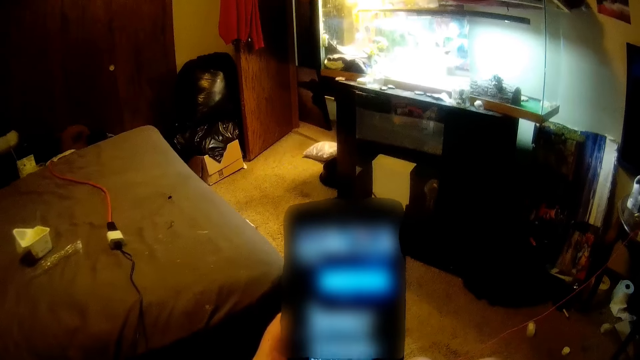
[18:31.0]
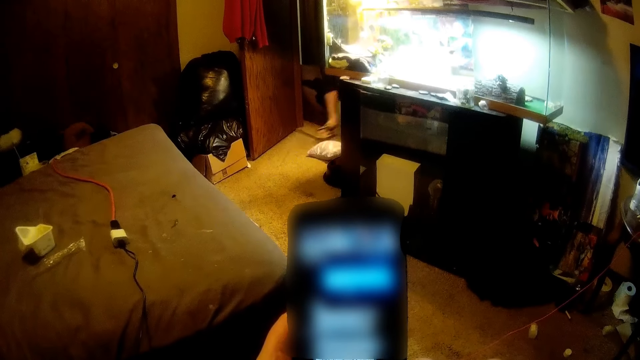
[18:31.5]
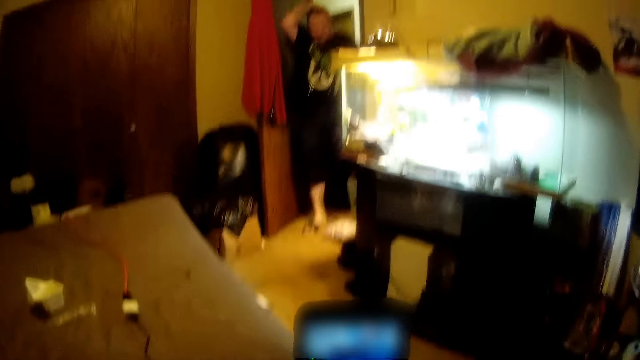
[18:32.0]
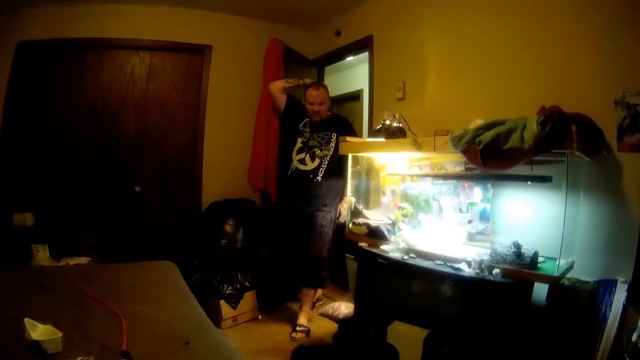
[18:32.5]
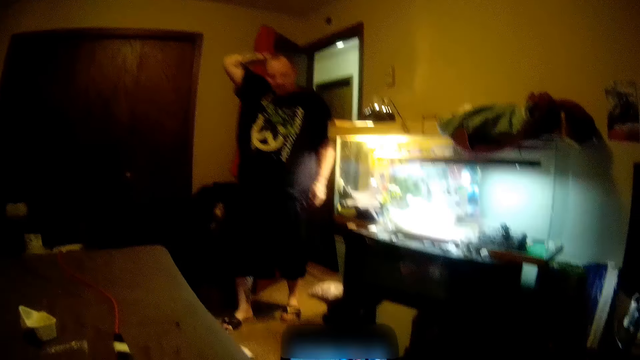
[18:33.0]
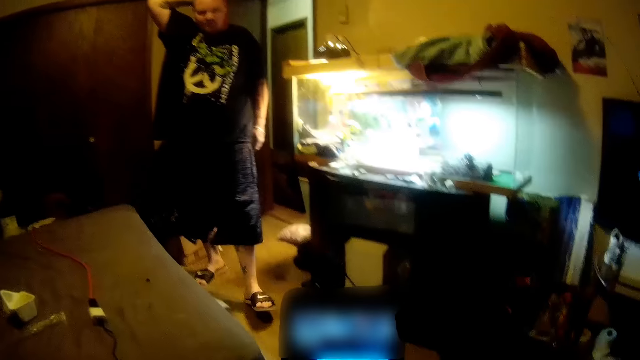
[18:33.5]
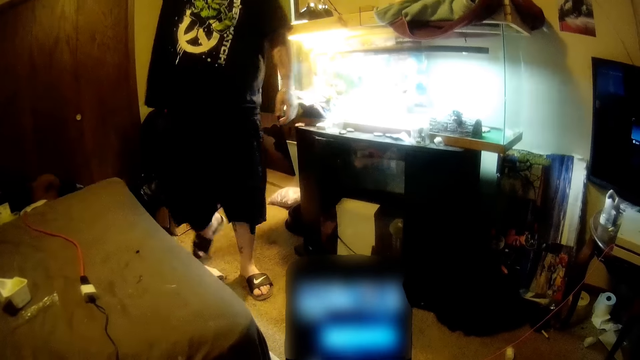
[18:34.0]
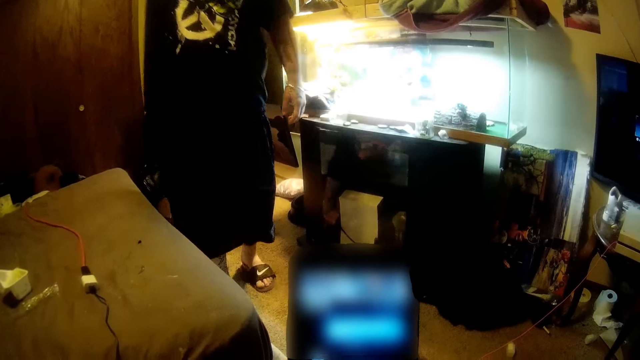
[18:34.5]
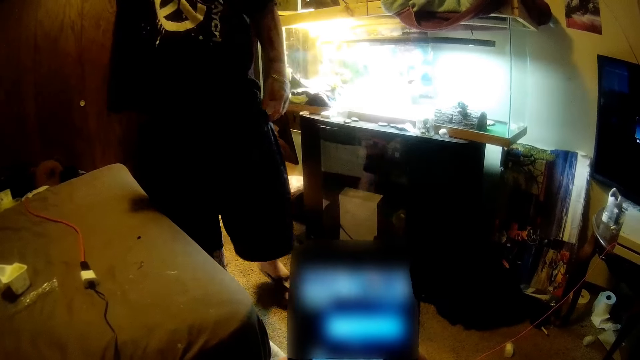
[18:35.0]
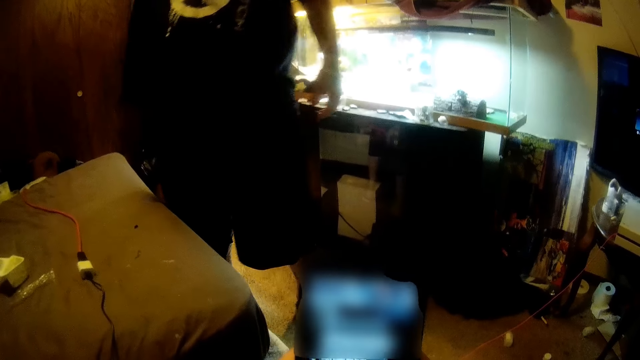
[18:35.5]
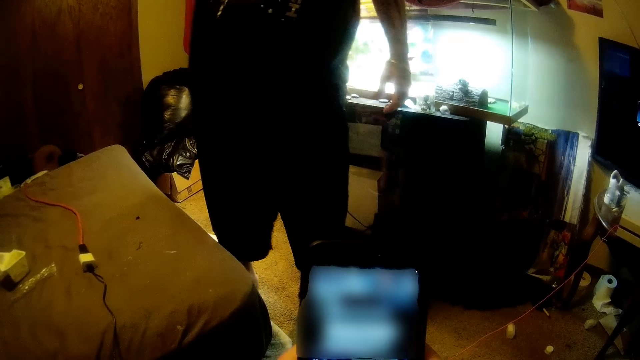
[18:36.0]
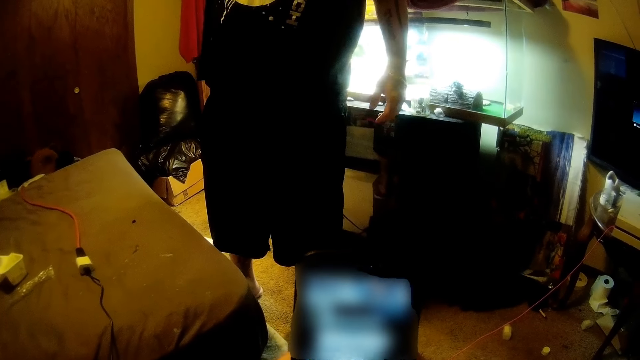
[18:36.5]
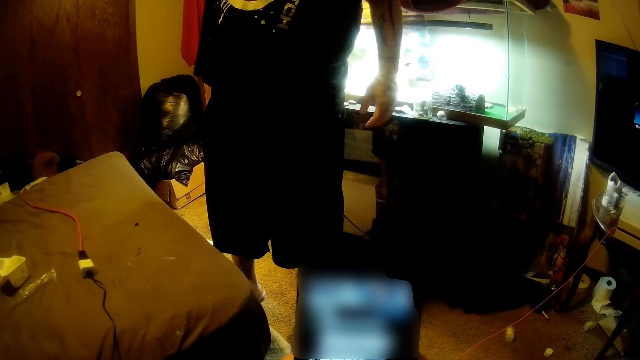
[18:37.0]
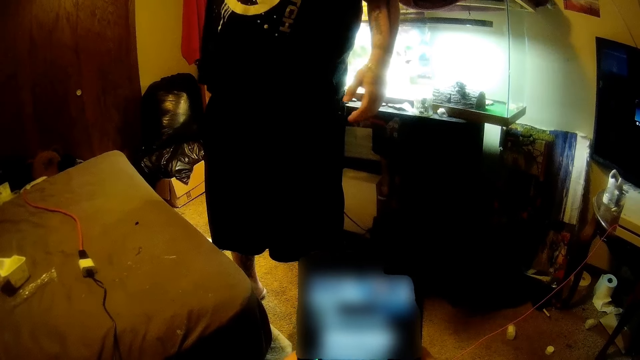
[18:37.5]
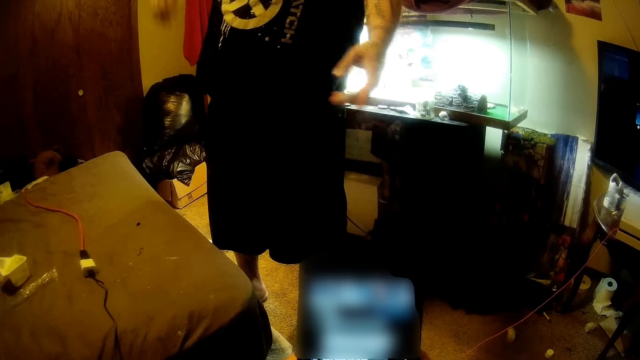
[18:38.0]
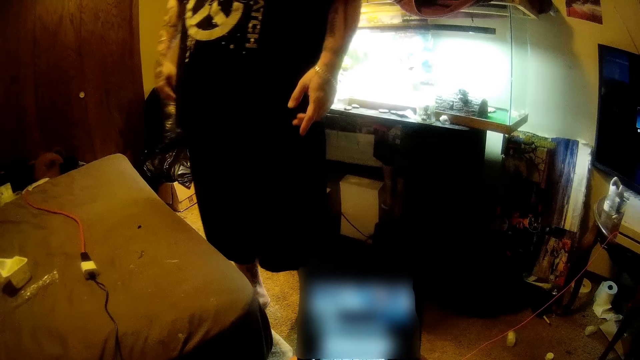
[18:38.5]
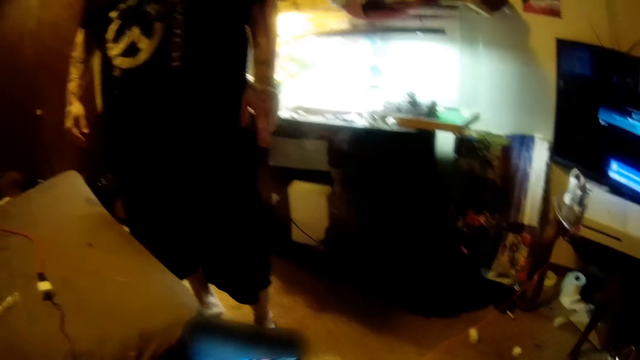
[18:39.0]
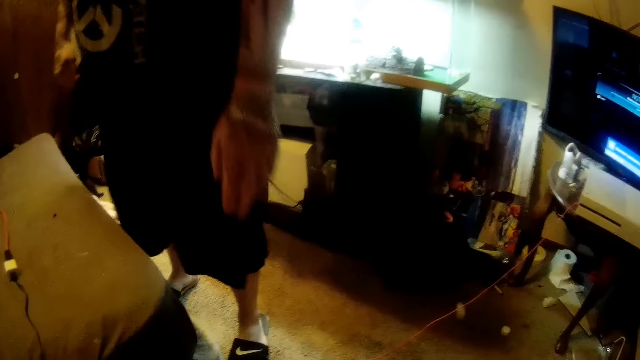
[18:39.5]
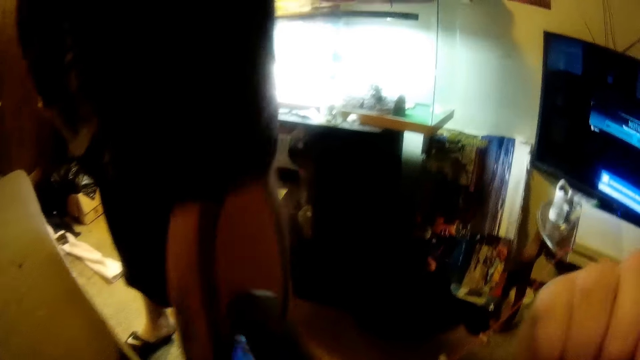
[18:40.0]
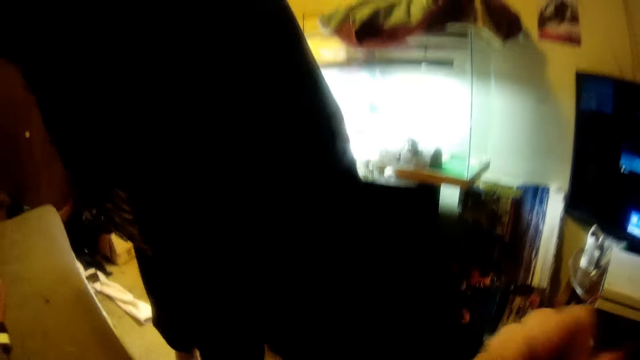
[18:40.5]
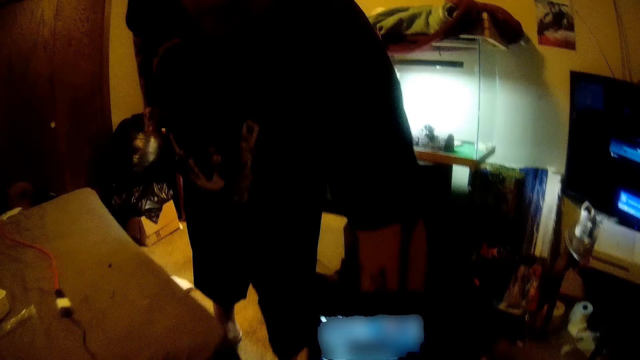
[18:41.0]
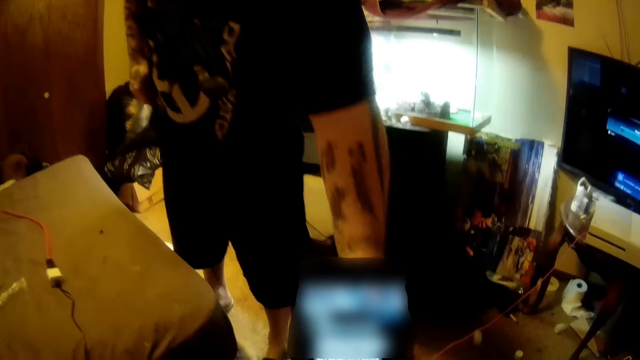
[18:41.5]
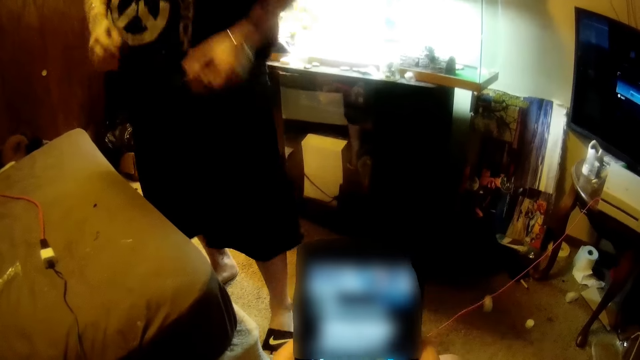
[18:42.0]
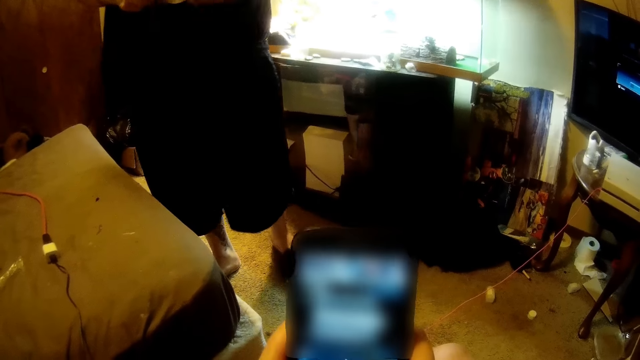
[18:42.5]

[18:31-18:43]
A man walks into the room. The man has his right hand on his head. The camera wearer operates the phone. The man stares at the camera wearer. The man takes a vape or cigarette from the camera wearer with his left hand. The camera wearer operates the phone.

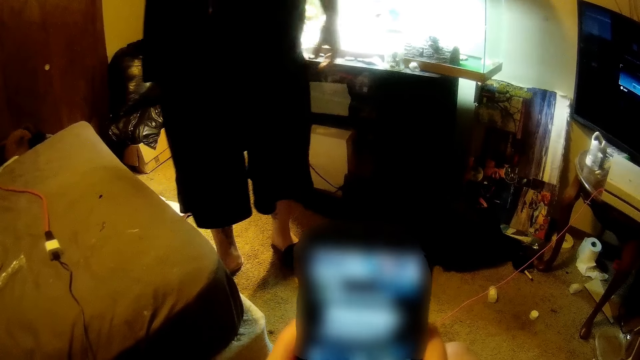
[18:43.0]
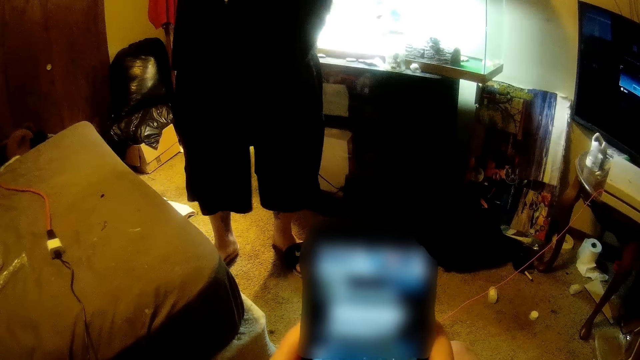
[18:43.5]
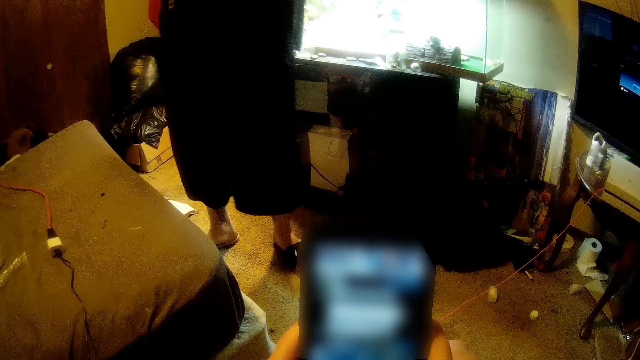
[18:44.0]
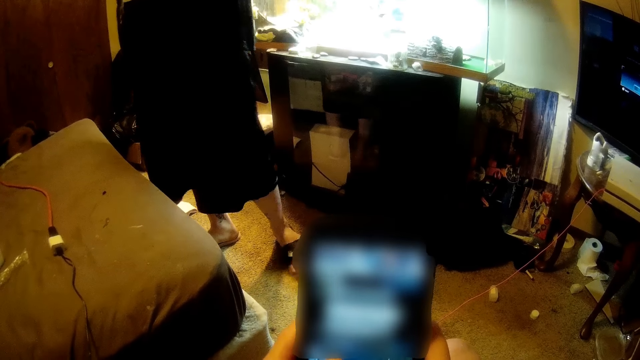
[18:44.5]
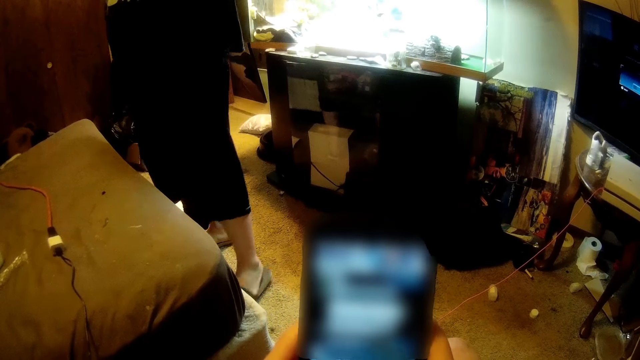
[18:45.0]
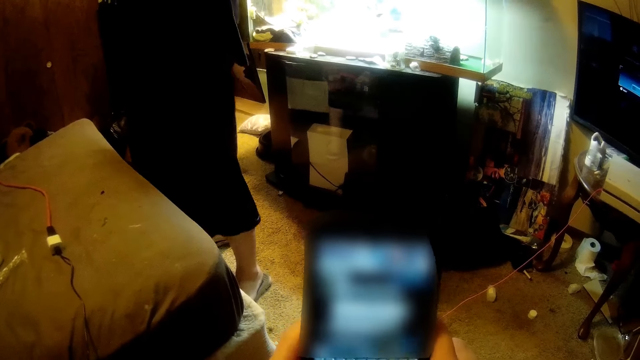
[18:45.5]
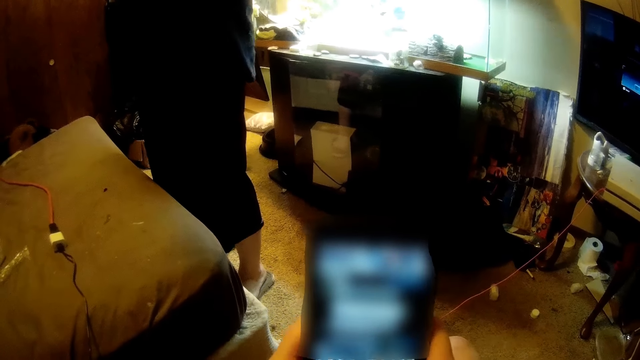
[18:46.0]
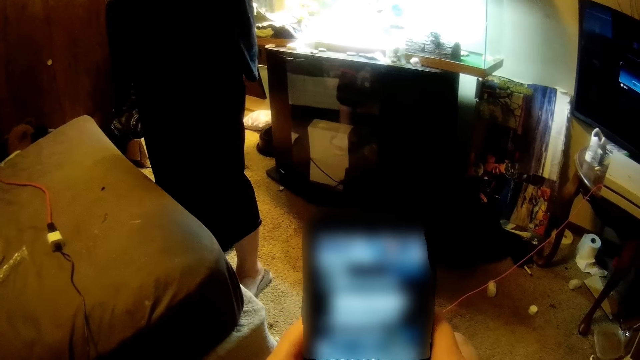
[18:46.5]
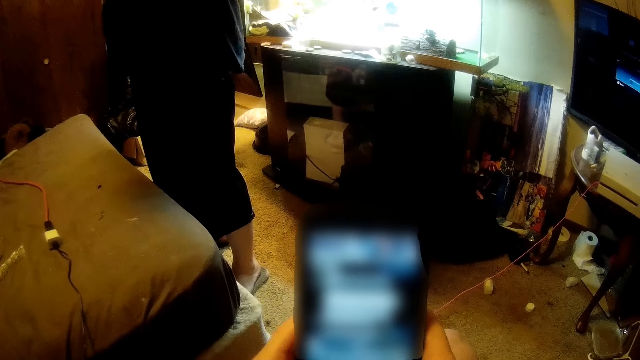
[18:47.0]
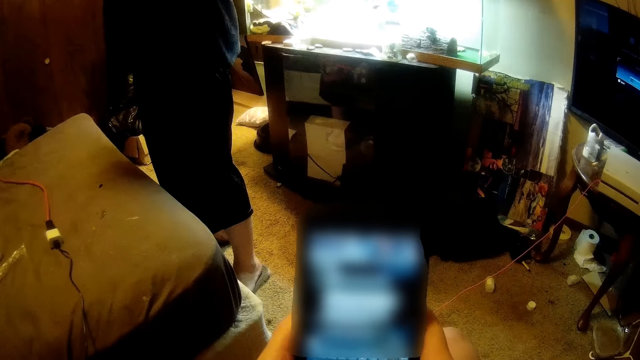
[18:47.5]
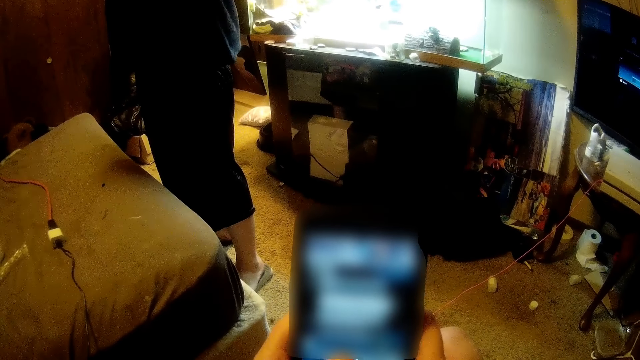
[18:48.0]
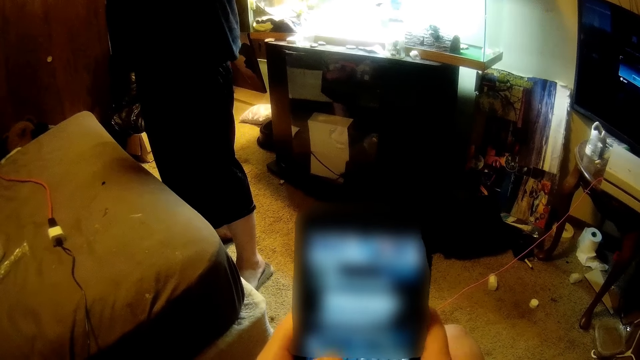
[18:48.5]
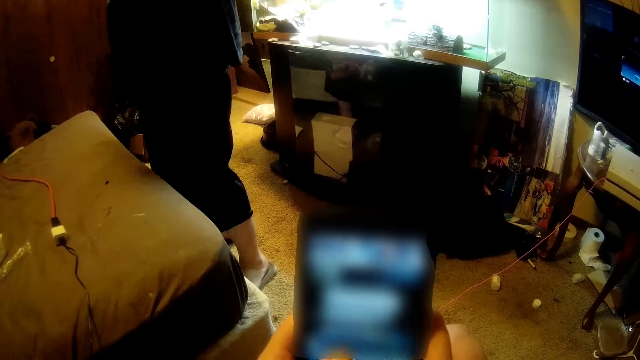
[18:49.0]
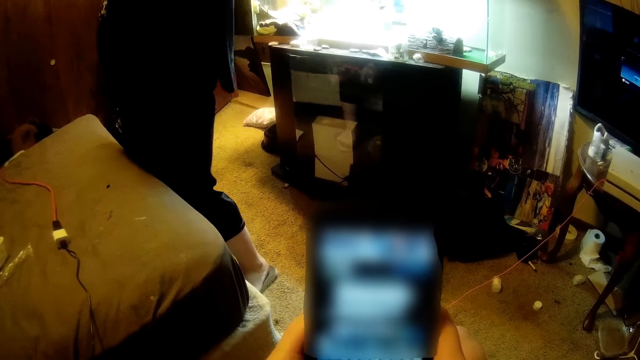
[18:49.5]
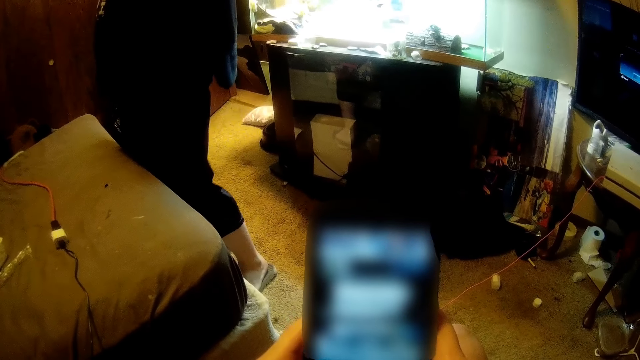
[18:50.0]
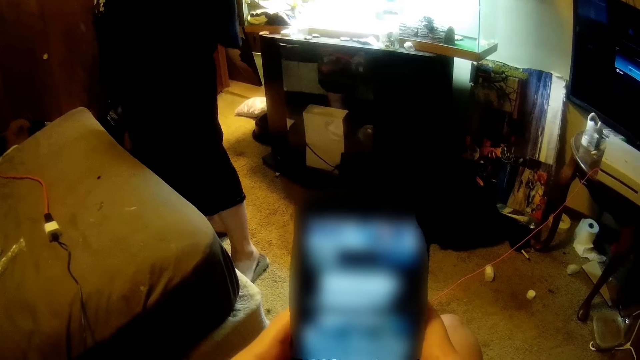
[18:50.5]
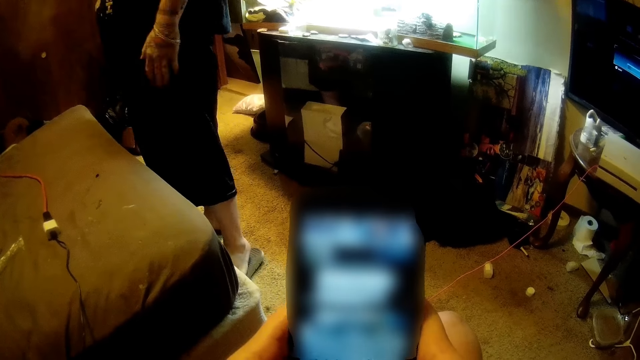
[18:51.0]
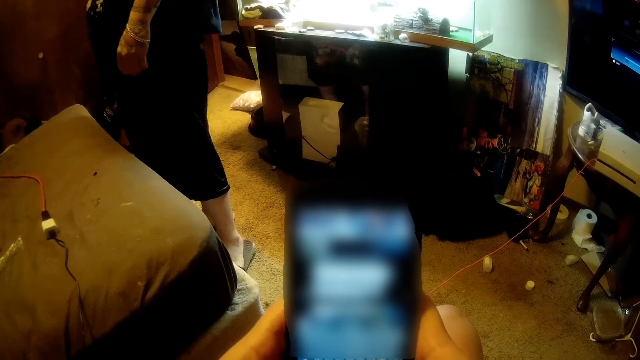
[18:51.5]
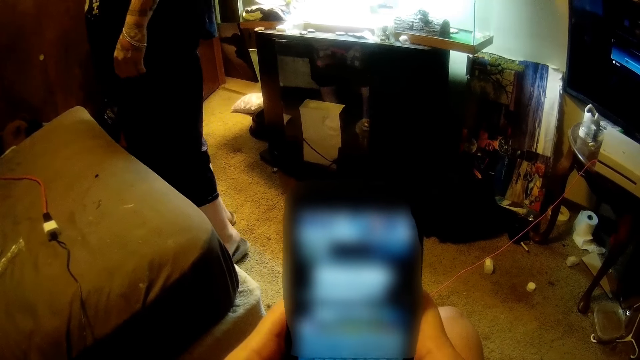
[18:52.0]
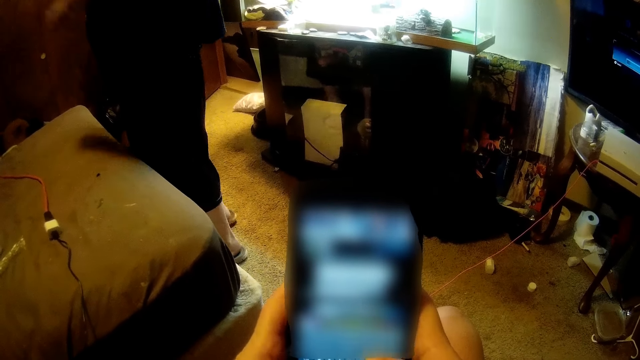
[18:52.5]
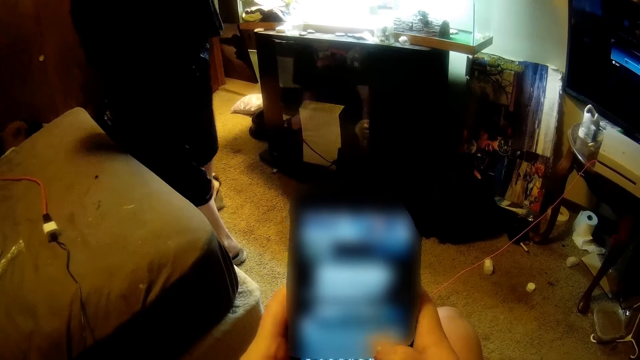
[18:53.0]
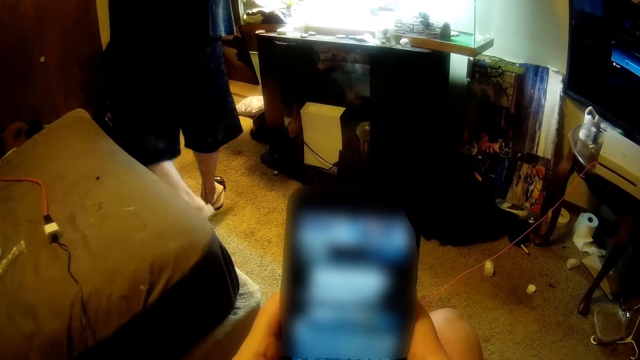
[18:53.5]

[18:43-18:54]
A man smokes the cigarette.
